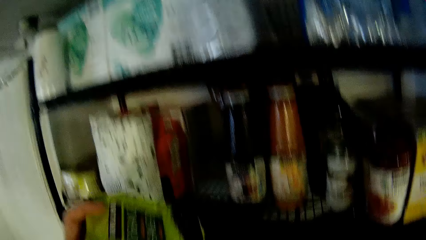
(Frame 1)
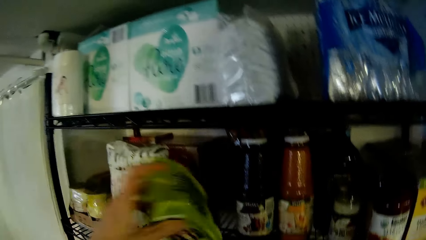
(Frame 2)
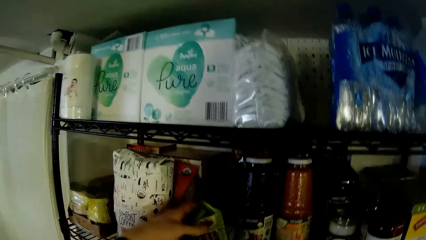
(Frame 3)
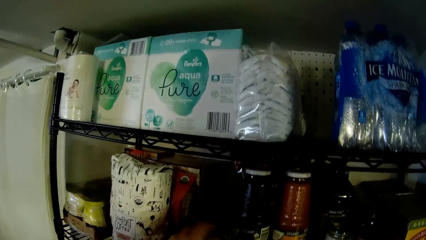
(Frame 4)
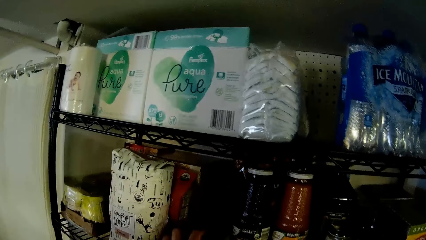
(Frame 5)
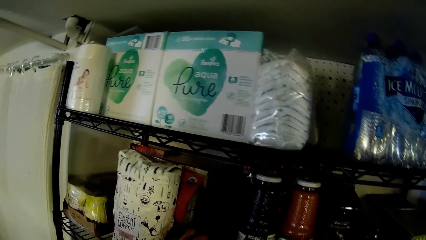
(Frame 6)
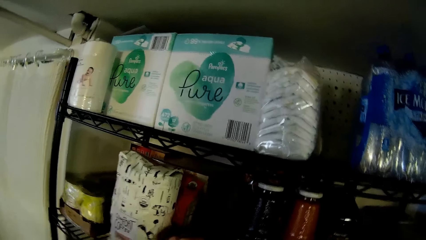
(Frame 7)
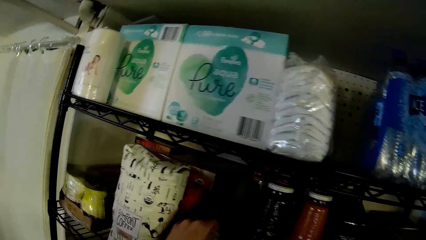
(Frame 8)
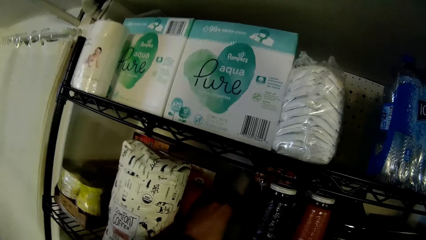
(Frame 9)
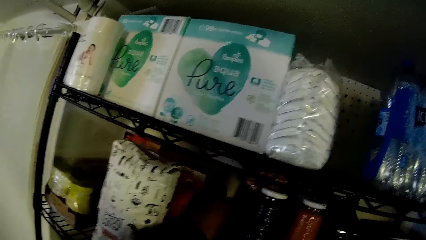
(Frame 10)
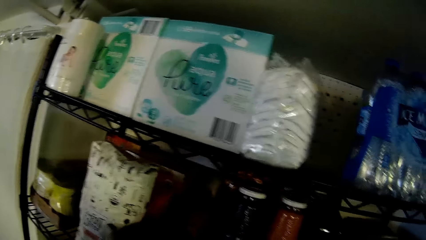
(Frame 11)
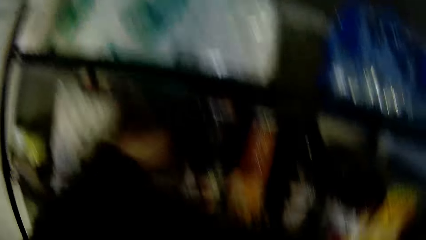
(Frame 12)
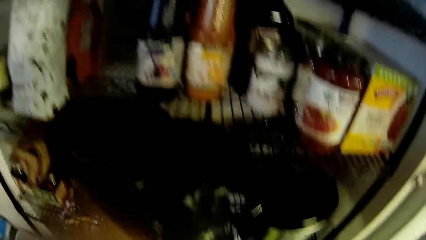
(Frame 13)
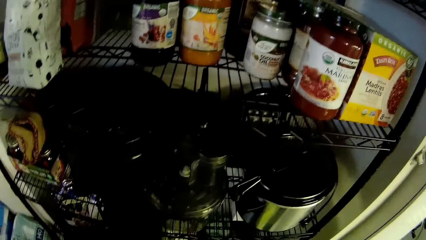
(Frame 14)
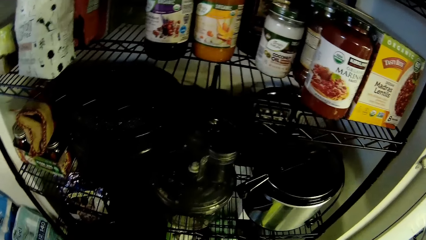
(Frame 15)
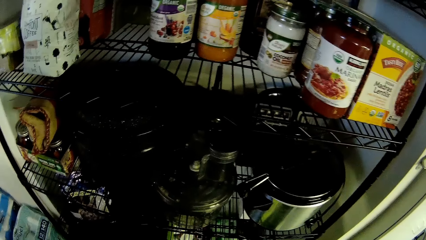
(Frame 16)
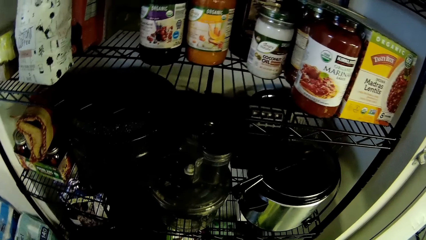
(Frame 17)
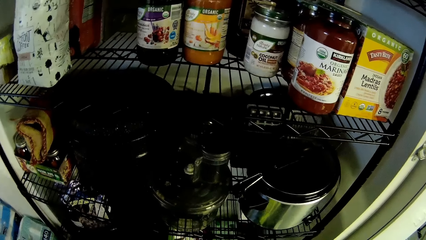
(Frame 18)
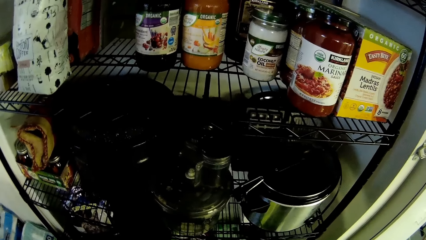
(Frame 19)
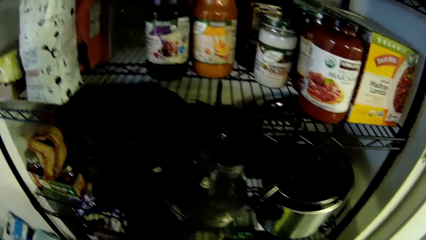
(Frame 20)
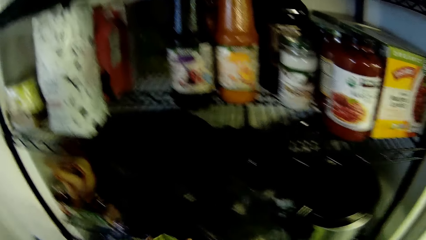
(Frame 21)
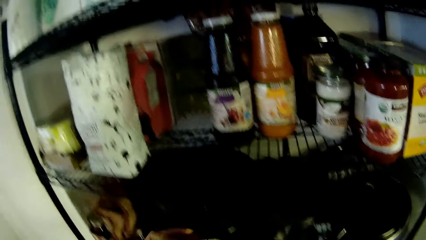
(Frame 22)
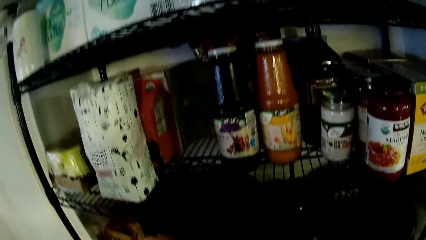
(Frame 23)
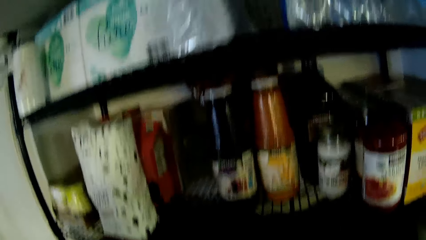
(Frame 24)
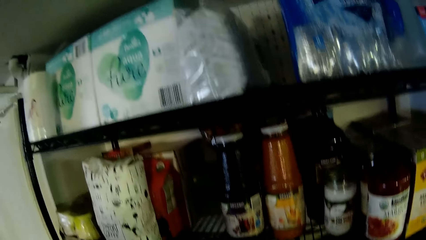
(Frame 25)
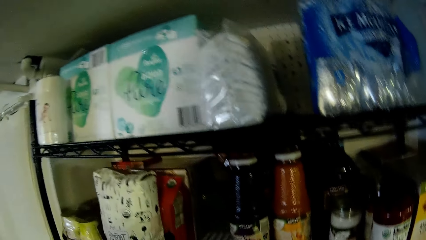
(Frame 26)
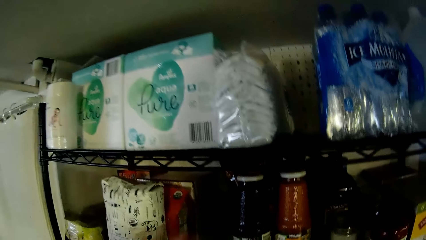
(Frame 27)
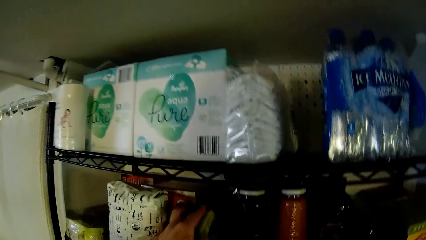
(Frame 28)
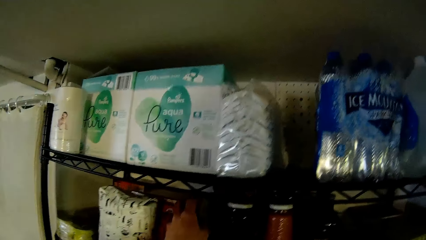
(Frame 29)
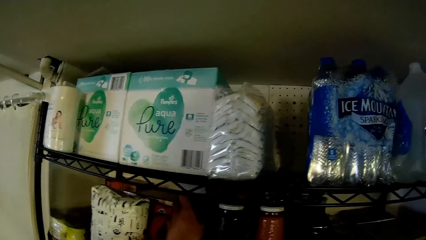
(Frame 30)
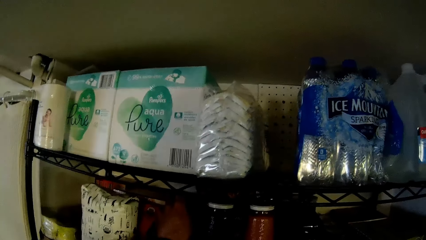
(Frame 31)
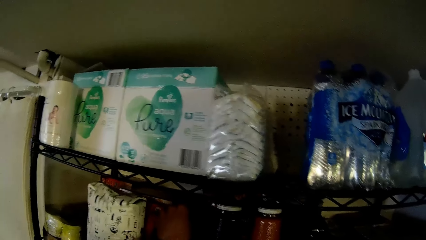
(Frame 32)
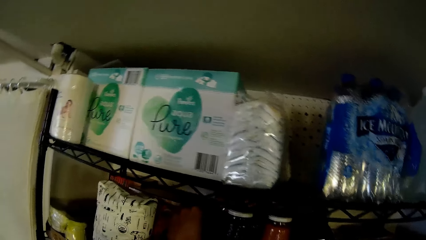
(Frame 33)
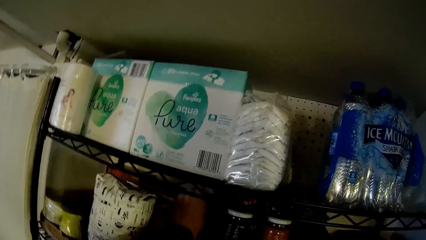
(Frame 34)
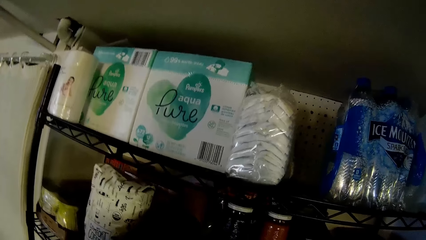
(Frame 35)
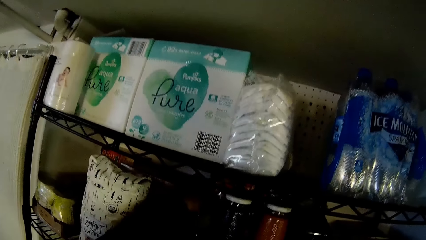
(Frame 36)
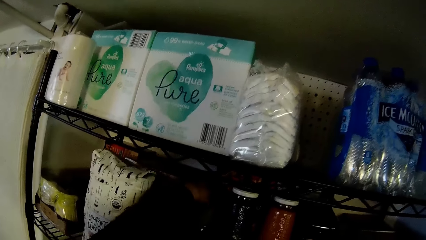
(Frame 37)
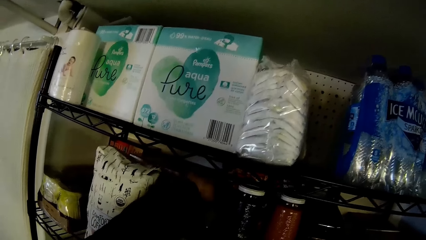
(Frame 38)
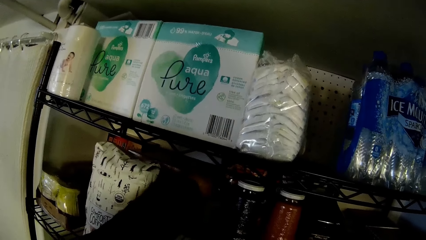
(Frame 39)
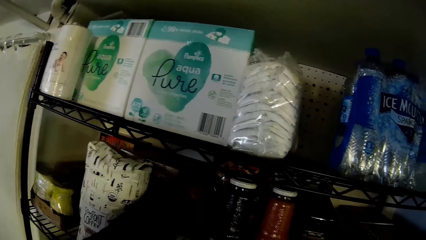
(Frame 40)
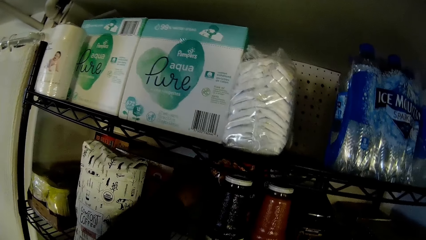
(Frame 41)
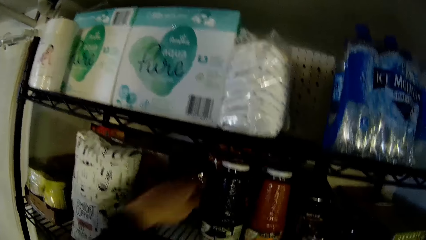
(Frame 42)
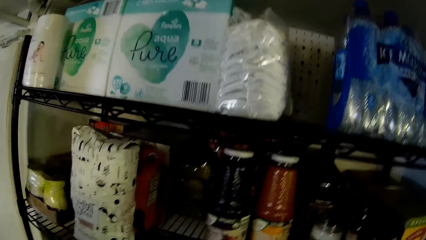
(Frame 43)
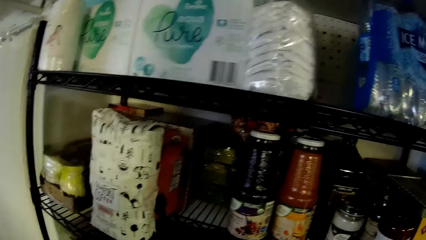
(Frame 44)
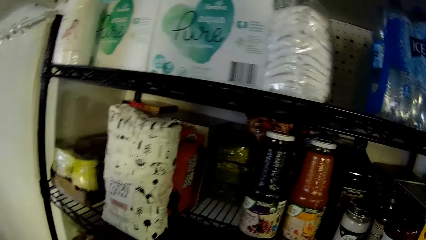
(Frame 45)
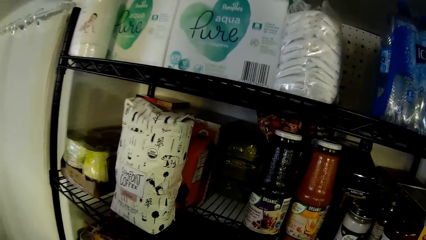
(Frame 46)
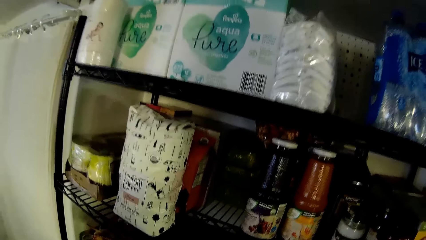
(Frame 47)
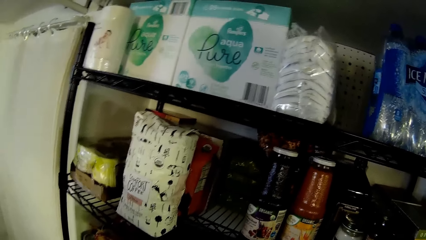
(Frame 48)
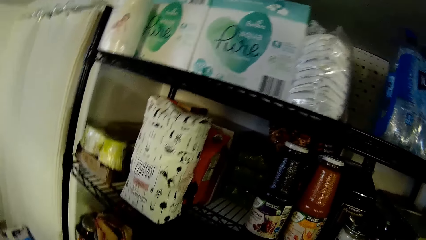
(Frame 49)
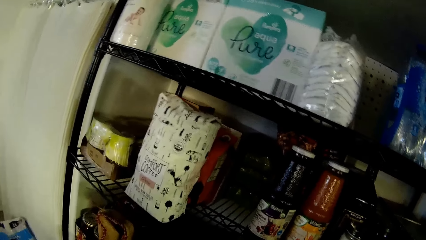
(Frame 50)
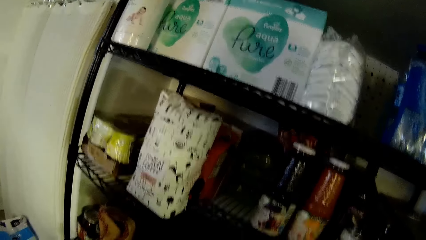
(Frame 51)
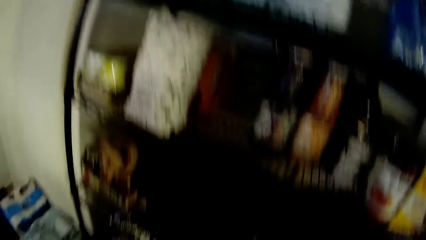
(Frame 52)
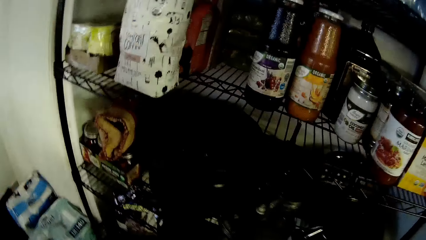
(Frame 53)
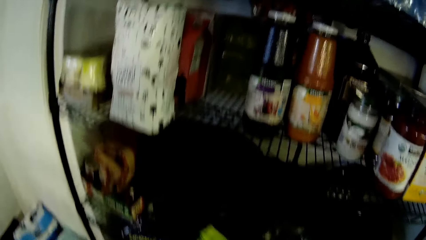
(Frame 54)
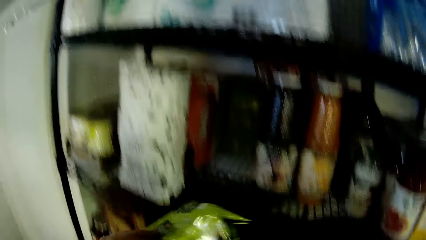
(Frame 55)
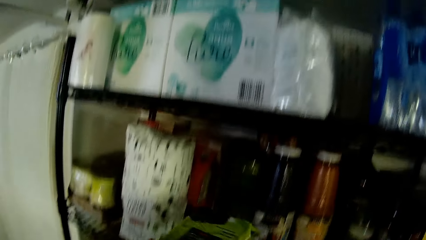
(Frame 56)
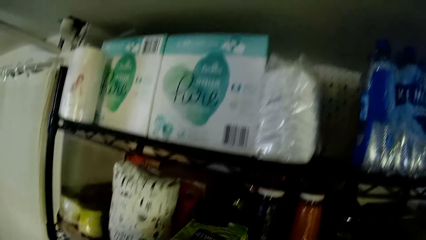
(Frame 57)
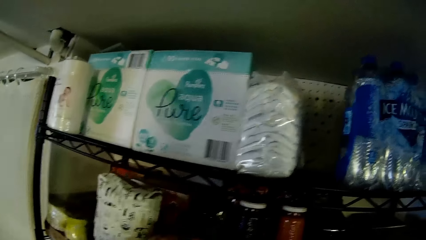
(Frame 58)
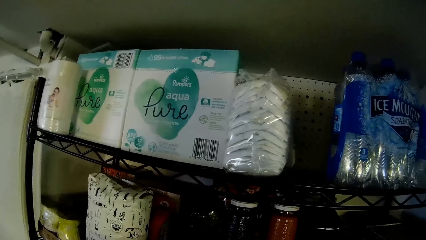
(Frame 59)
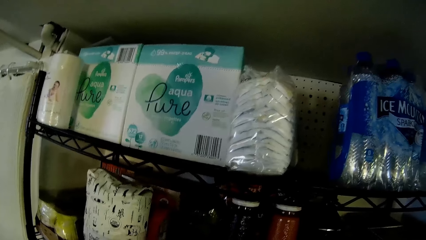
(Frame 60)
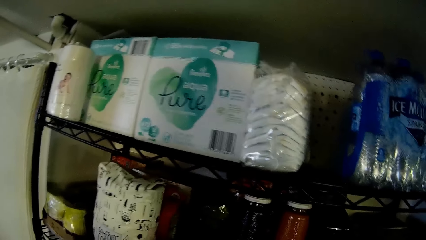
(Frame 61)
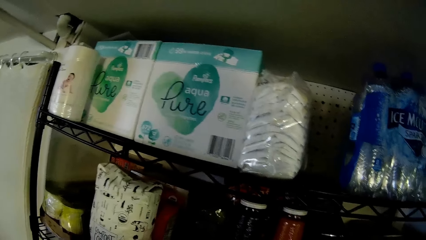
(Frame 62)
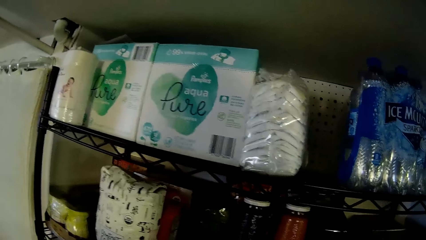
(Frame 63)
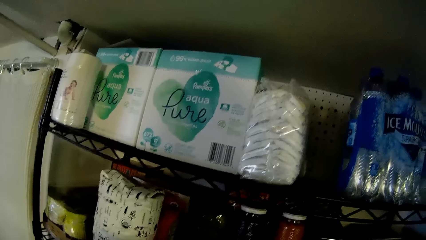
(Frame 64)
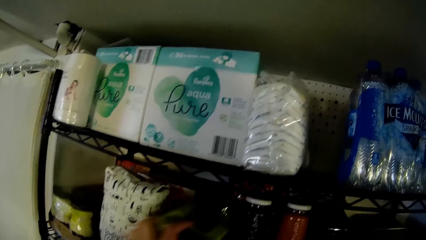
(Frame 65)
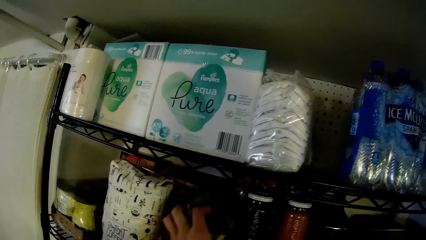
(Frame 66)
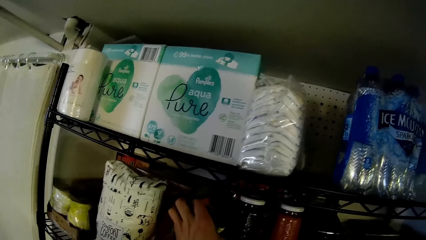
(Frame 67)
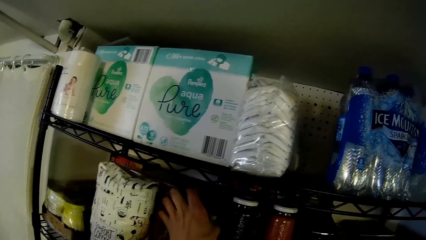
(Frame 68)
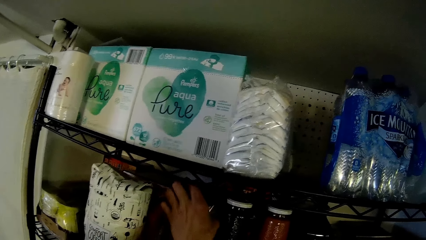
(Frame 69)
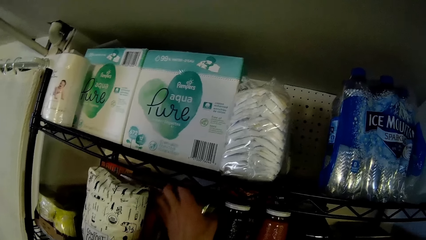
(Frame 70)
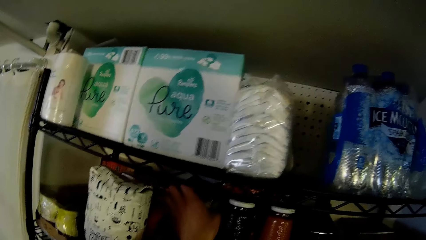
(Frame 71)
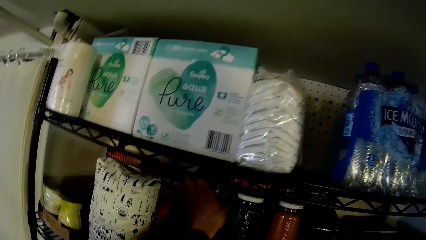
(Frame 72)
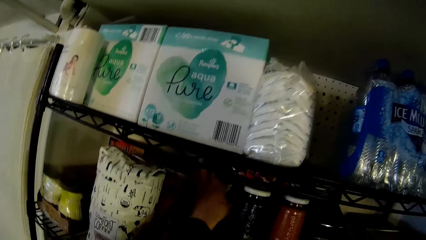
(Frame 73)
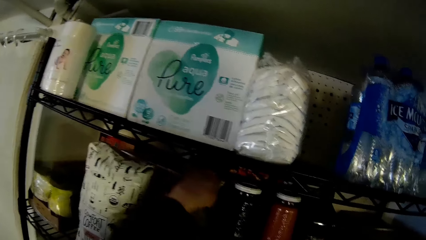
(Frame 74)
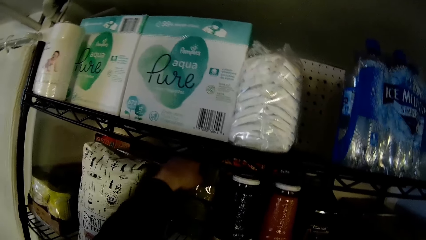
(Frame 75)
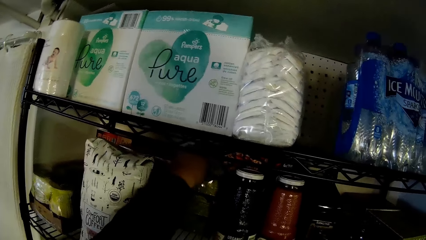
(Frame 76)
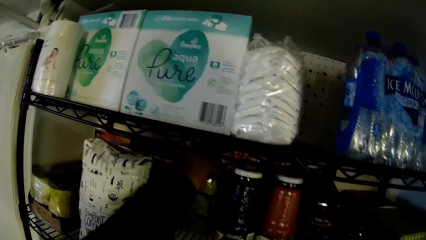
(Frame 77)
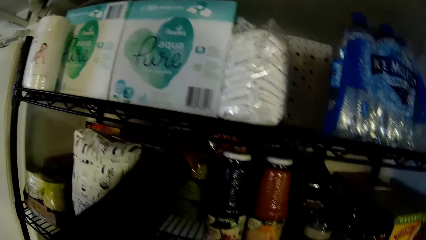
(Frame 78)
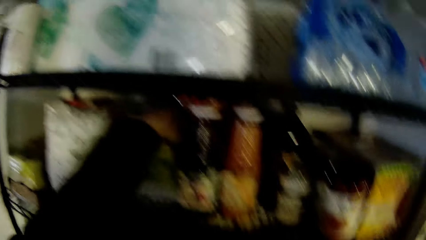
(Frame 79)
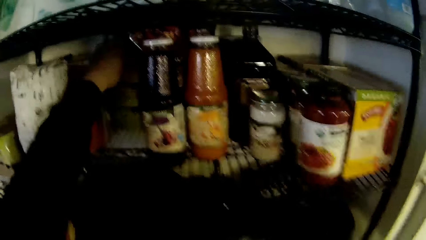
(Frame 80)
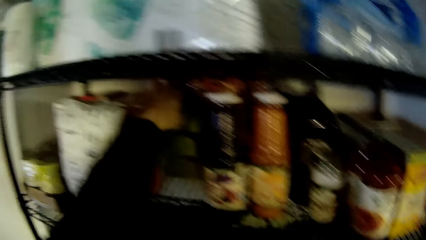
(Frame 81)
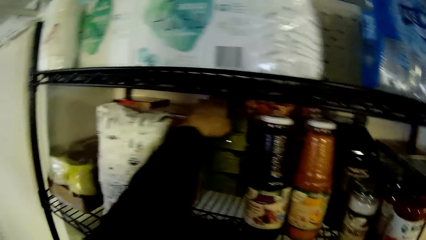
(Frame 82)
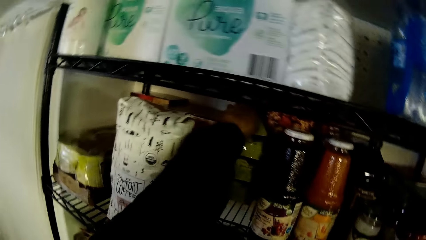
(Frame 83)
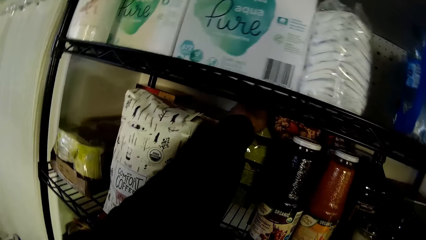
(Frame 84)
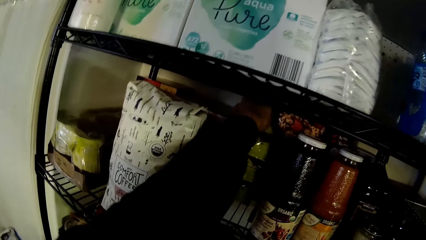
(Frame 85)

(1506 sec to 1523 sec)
The camera wearer stacks a pack of seaweed on the shelf with his left hand. He stacks the pack of seaweed on the shelf with his left hand again. He picks something. He stacks a pack of seaweed on the shelf with his left hand. He picks something. He stacks a pack of seaweed on the shelf with his left hand.
